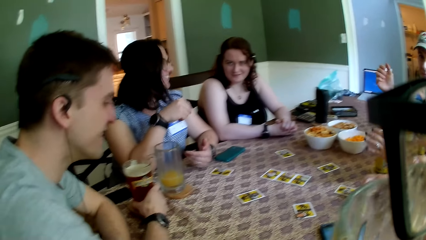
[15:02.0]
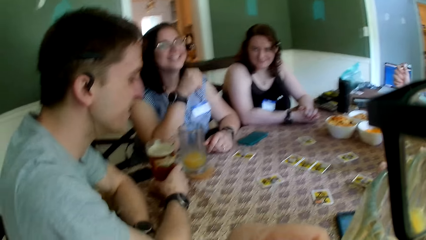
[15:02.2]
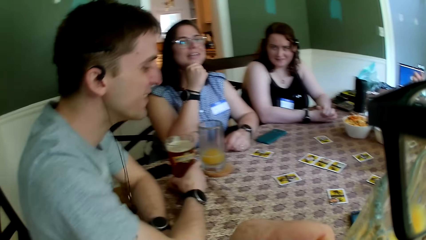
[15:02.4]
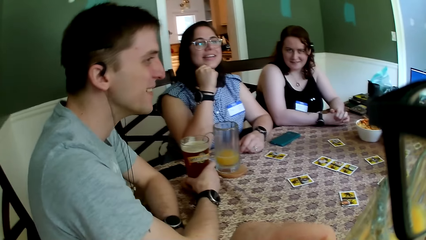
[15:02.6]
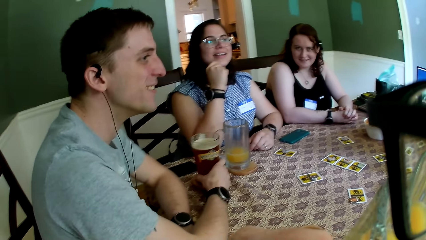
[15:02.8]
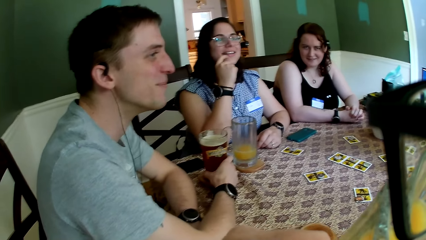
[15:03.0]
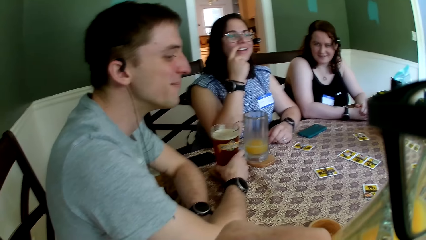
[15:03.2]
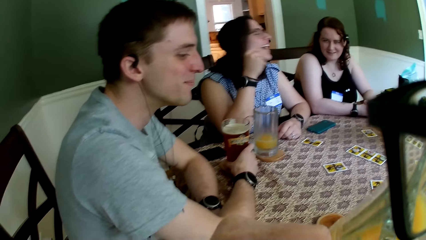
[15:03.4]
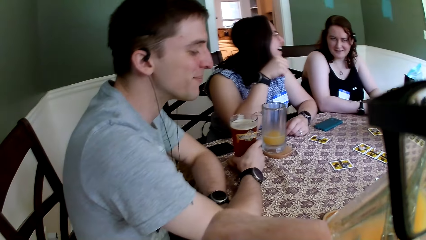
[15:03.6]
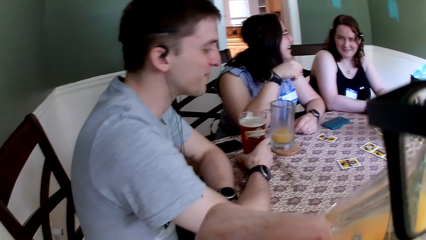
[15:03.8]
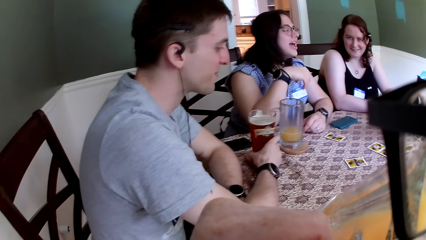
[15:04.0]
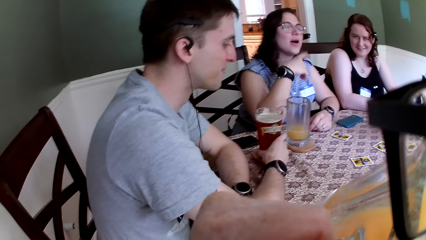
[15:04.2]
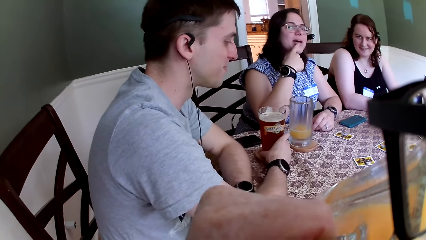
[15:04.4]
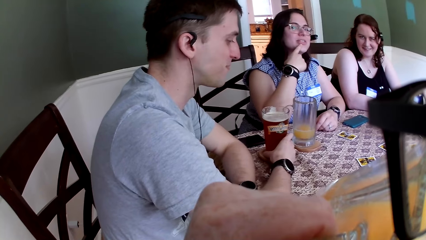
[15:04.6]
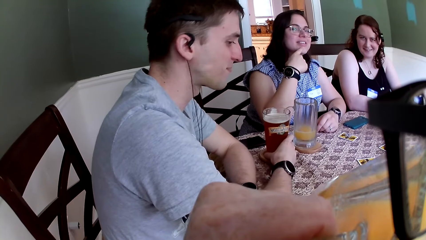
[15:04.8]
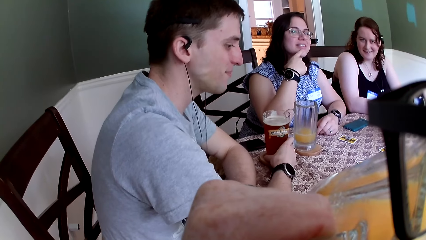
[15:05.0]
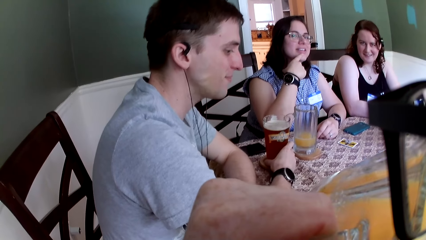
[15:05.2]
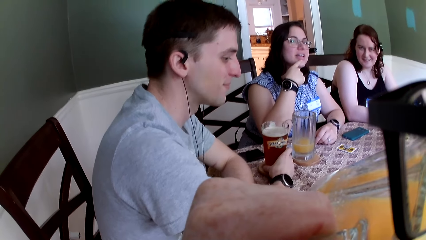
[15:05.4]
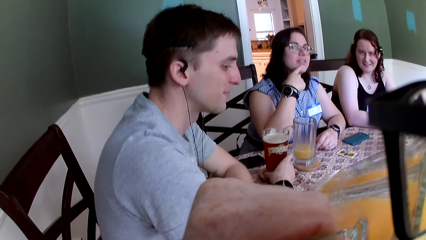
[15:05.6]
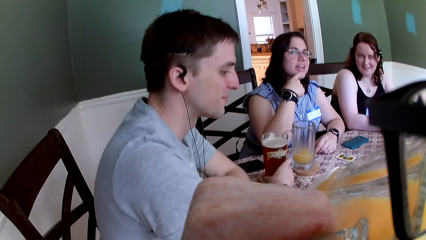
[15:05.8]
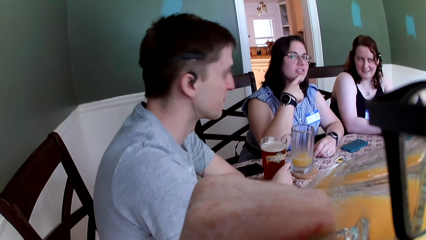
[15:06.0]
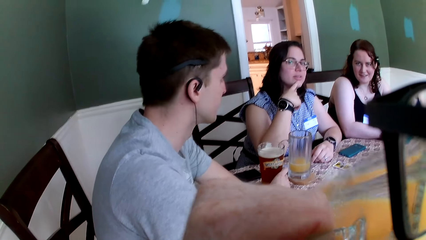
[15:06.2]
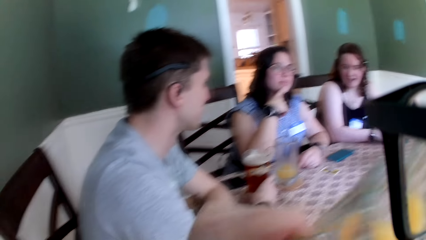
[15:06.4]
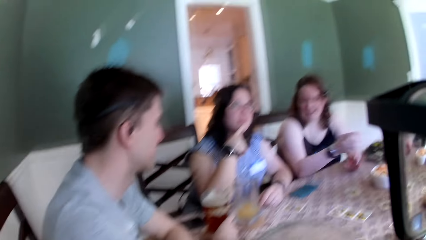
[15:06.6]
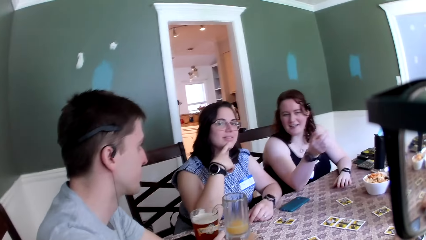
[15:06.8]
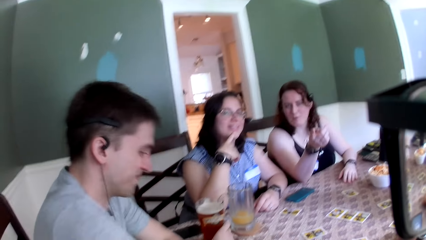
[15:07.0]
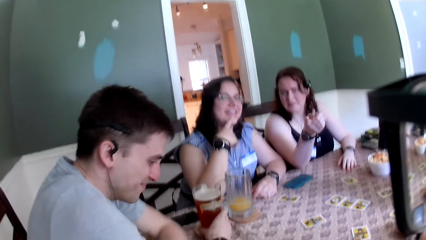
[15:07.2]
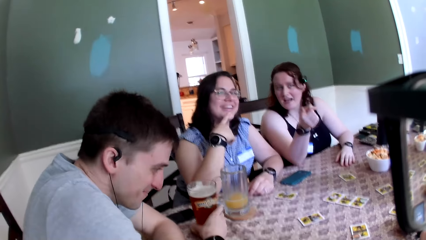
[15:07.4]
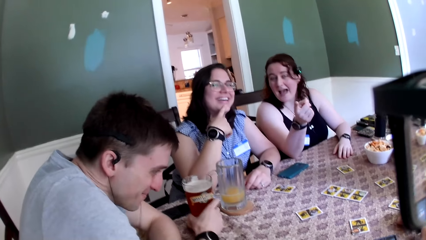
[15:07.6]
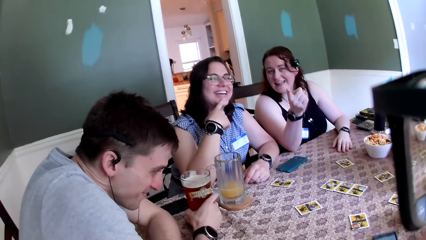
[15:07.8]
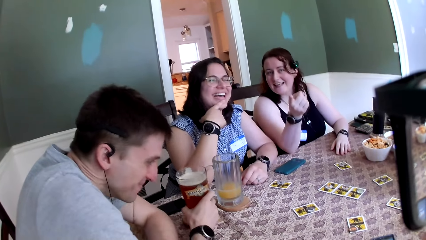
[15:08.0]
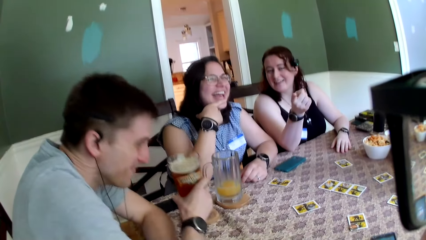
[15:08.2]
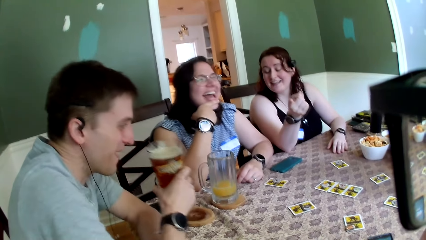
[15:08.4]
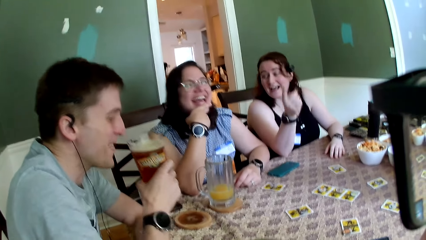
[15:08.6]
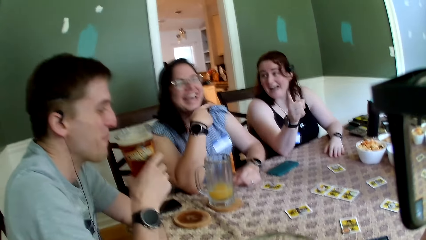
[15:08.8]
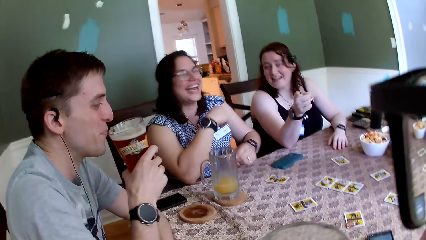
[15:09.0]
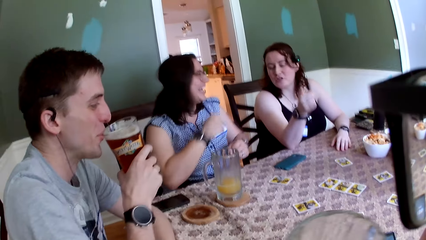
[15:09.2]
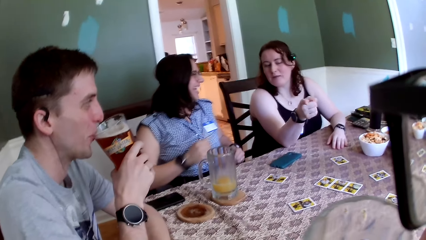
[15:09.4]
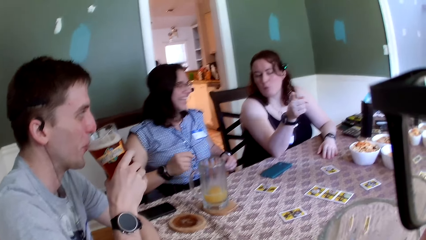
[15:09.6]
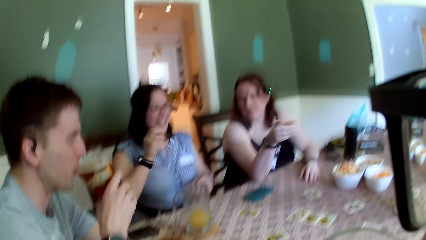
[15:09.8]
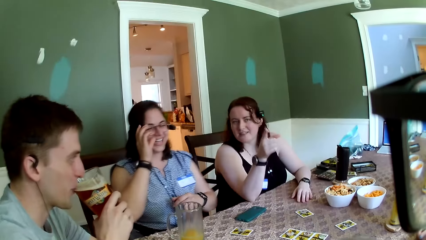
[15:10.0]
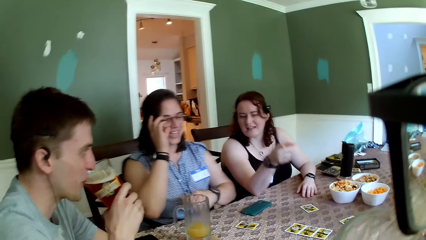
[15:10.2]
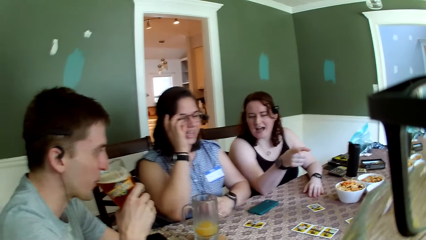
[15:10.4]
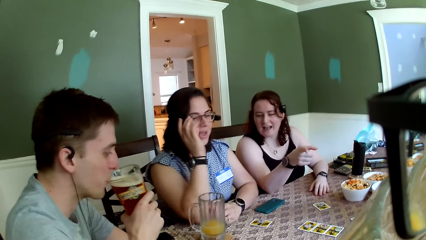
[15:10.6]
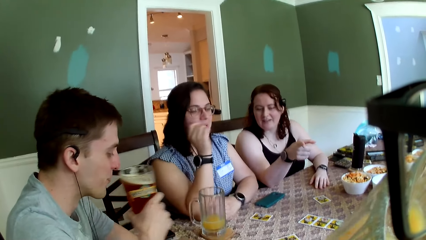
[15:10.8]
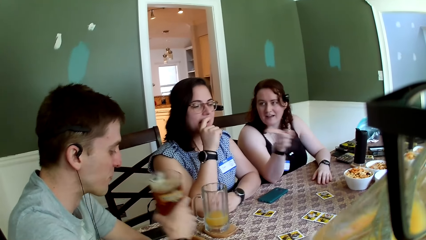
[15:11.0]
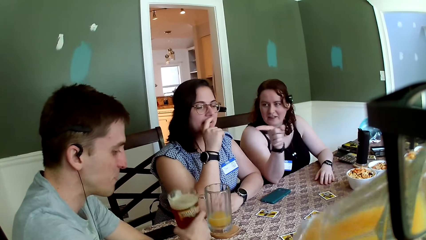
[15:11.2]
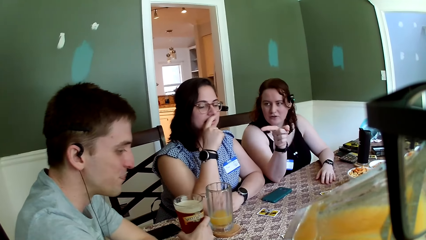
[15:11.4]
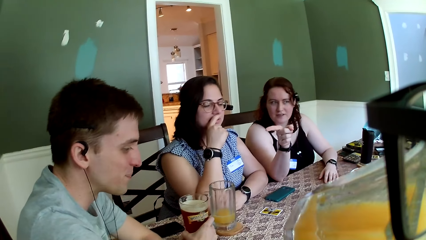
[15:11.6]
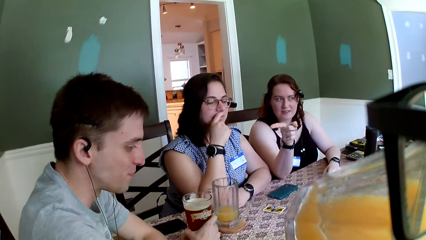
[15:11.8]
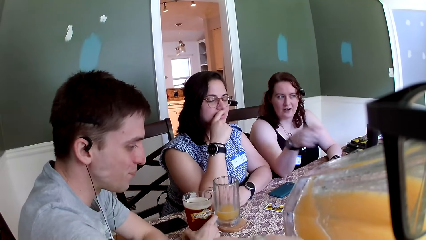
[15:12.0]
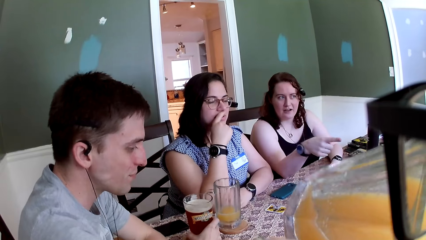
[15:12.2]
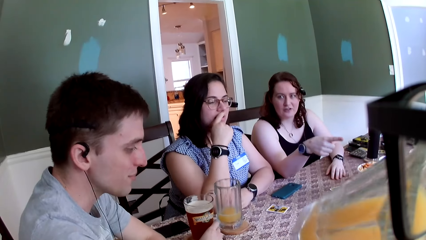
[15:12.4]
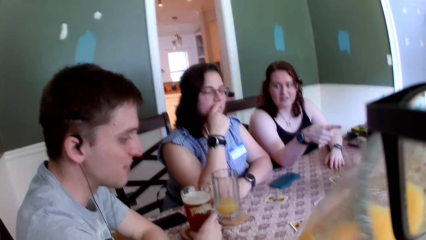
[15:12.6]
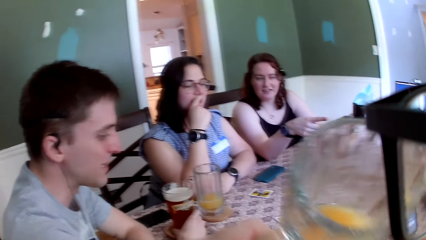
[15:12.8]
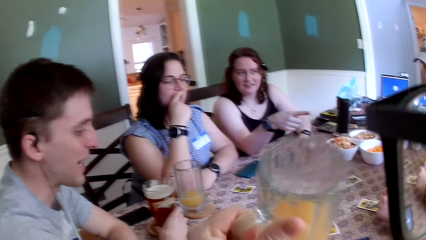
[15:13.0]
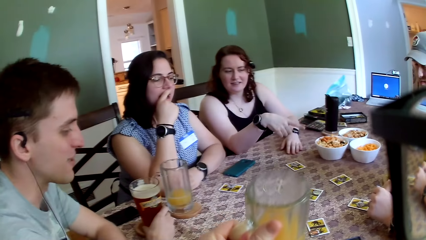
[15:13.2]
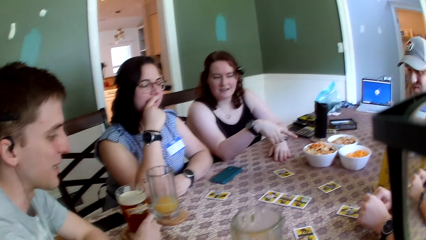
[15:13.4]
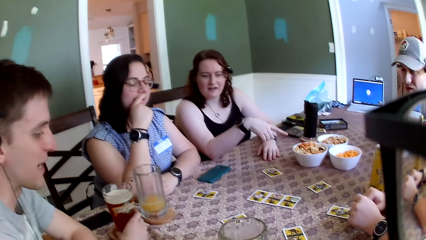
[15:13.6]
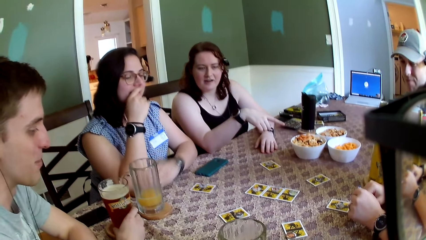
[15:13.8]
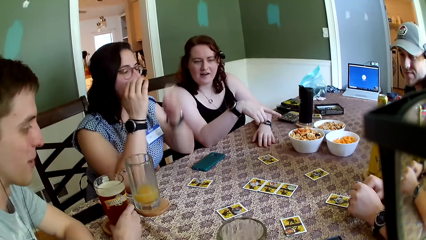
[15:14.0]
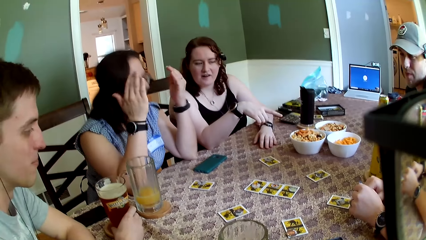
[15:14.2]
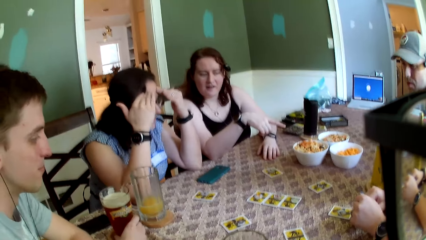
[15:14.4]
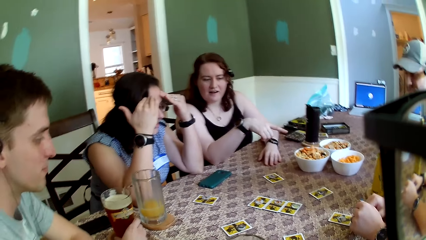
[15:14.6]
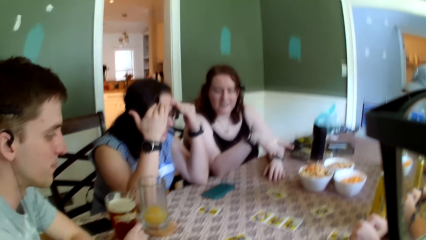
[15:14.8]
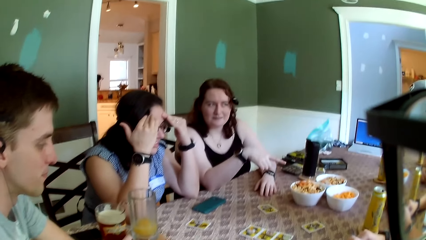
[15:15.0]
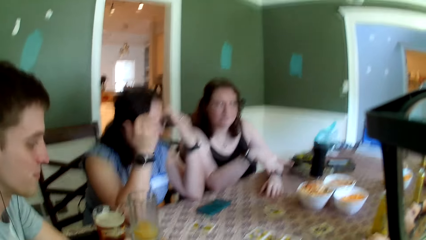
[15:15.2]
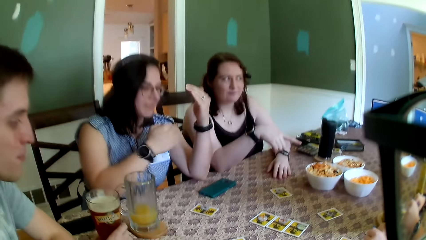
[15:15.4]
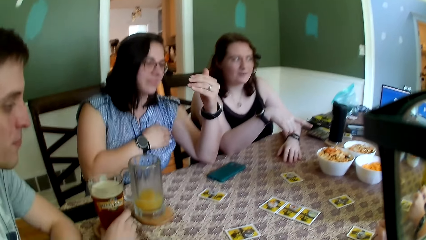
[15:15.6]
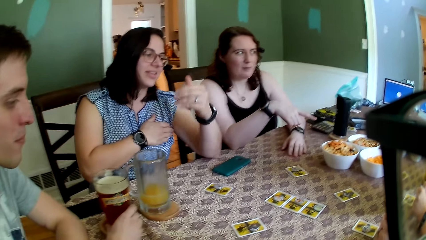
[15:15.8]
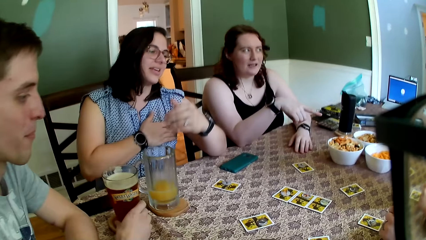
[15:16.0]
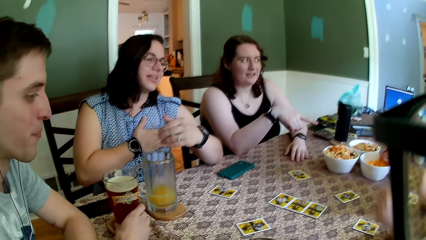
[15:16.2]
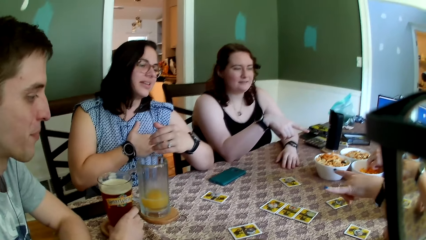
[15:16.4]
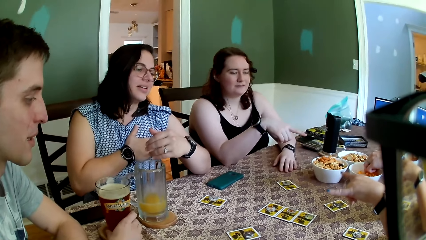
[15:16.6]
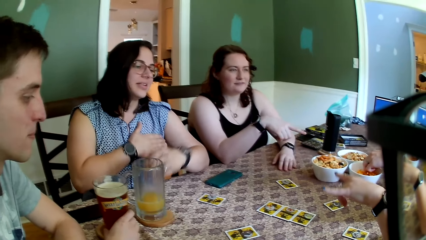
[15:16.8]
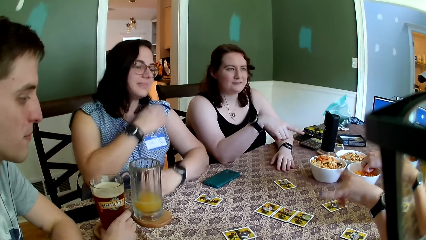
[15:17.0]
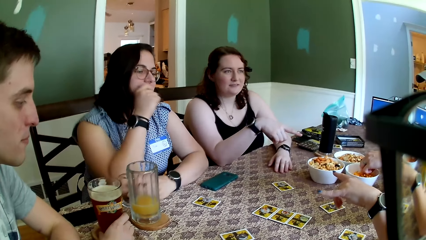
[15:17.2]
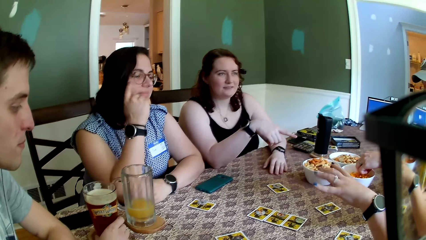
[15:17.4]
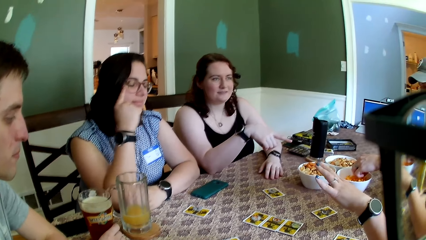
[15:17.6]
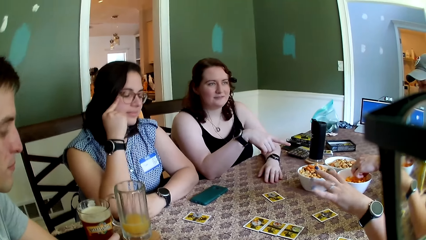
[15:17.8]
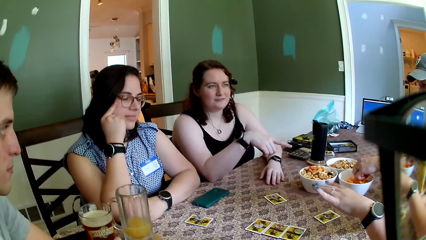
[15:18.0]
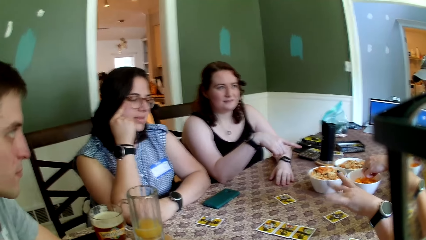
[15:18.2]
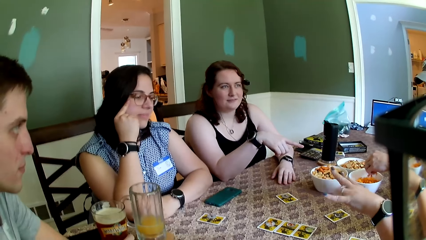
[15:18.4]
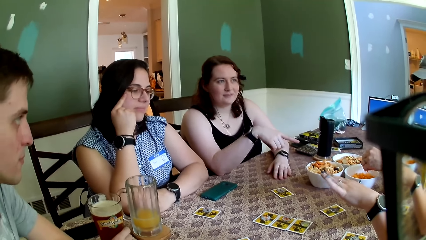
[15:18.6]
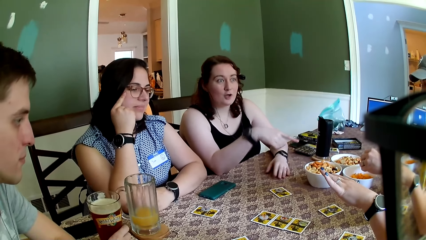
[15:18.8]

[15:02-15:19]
The camera wearer picks up the glass cup on the table with his left hand. A man touches a glass cup on the table with his right hand. The camera wearer looks at the colleagues. He drinks juice from the glass cup in his left hand. He laughs with the colleagues. The man picks up the glass cup on the table with his right hand. A woman talks to the colleagues. The man drinks from the glass cup in his right hand. The camera wearer drinks from the glass cup in his left hand. The man drops the glass cup in his right hand on the table. The camera wearer drops the glass cup in his left hand on the table. Another woman places hands on the face, touches a tag and points at the table.
